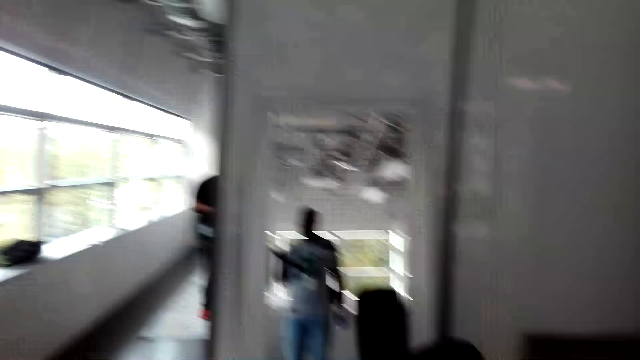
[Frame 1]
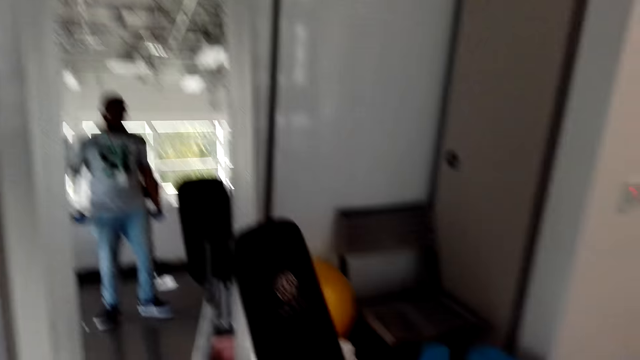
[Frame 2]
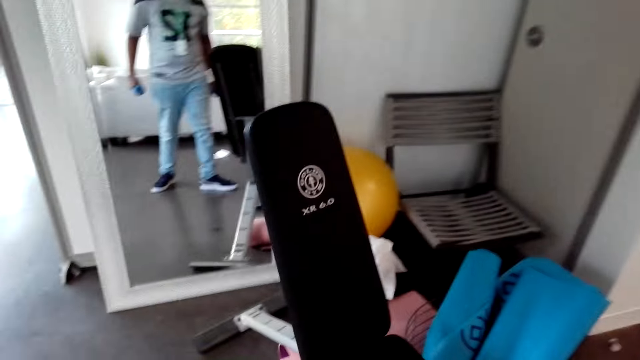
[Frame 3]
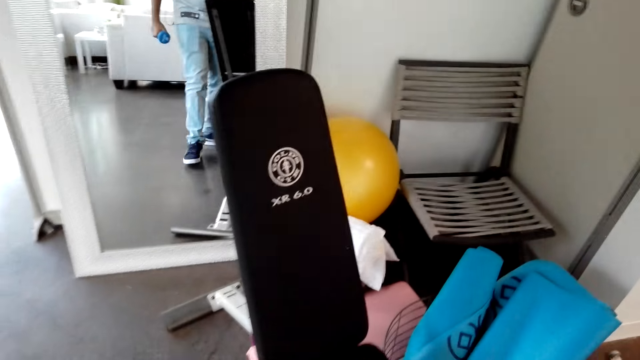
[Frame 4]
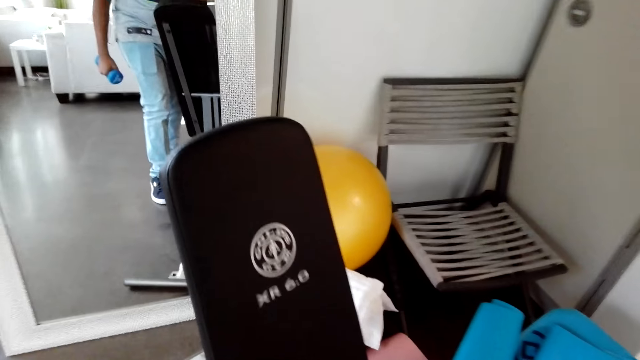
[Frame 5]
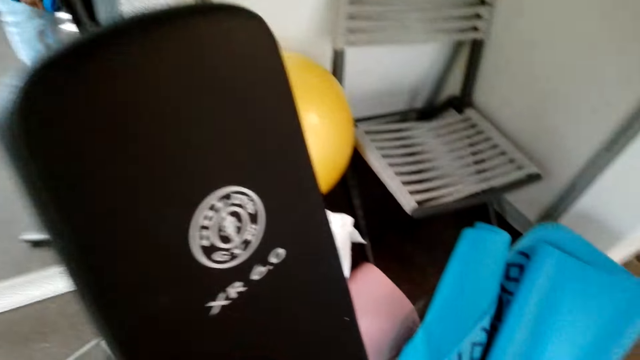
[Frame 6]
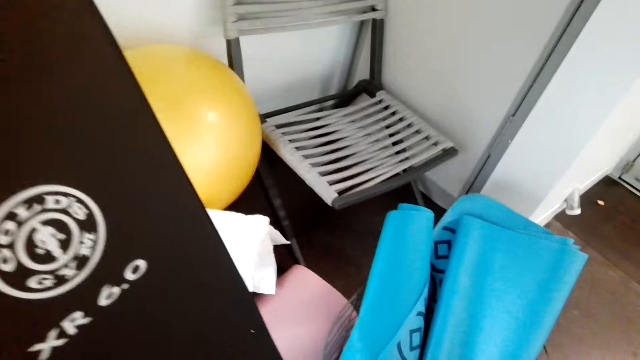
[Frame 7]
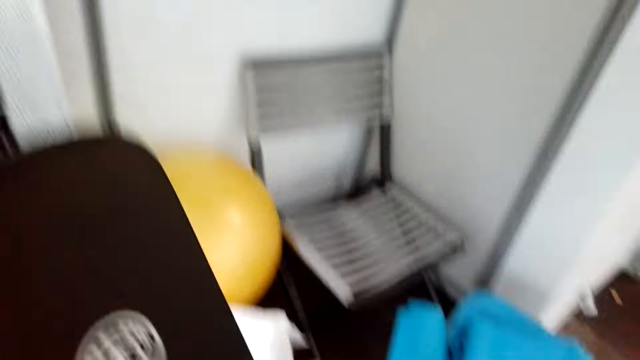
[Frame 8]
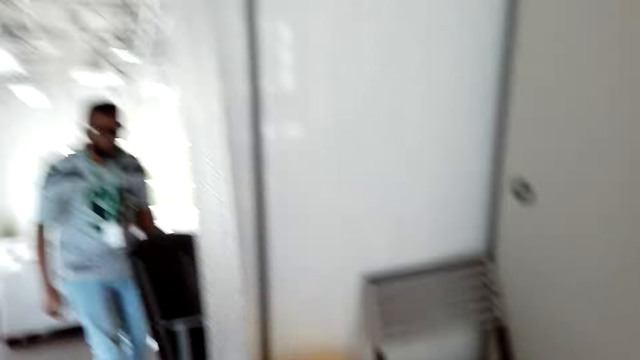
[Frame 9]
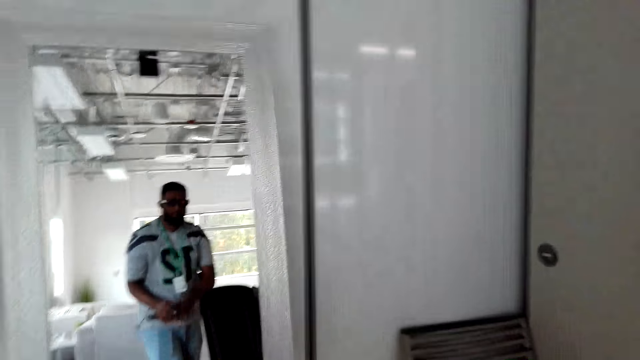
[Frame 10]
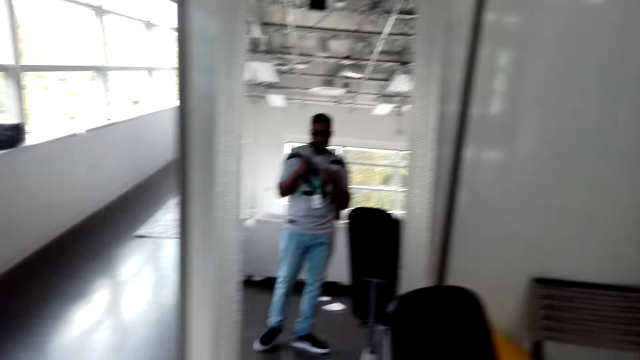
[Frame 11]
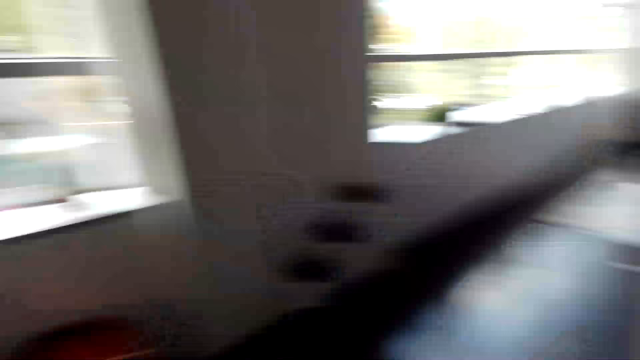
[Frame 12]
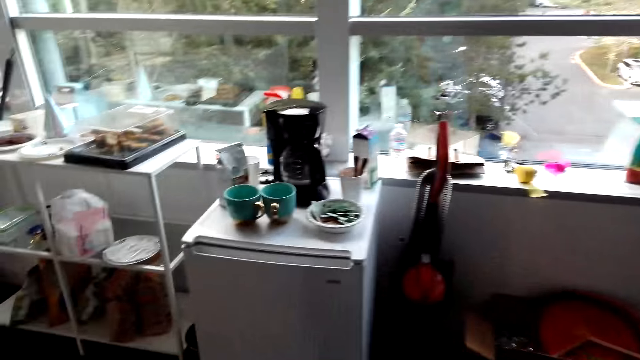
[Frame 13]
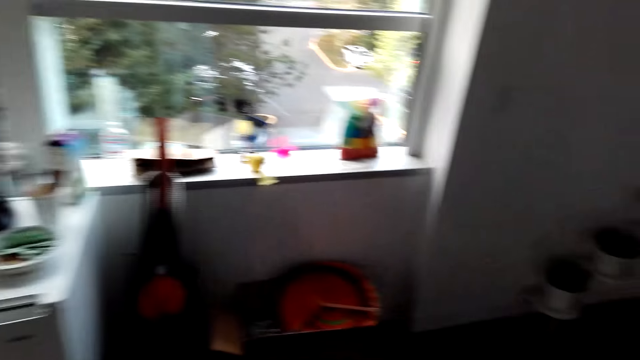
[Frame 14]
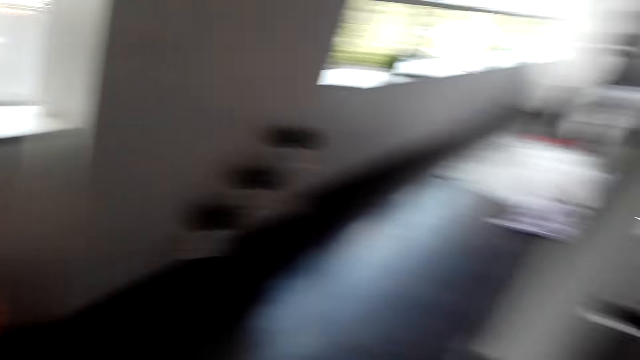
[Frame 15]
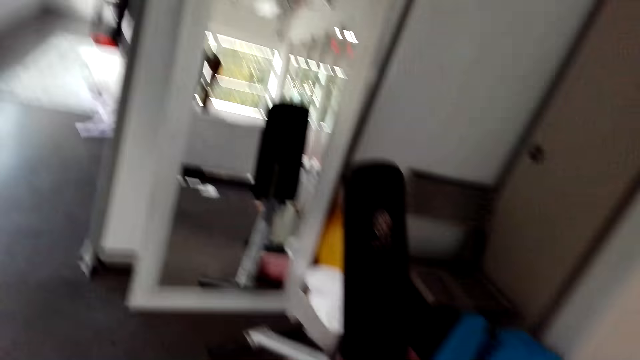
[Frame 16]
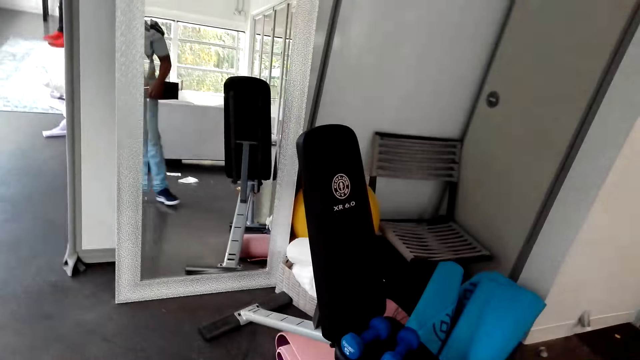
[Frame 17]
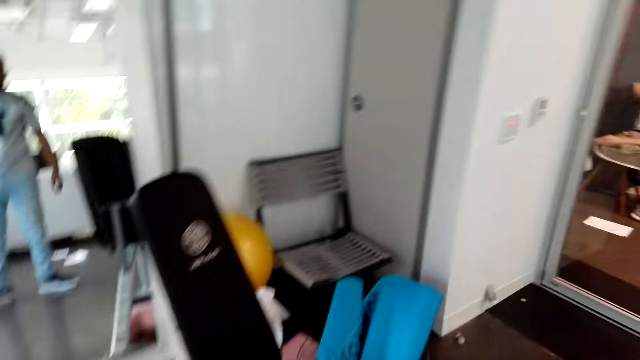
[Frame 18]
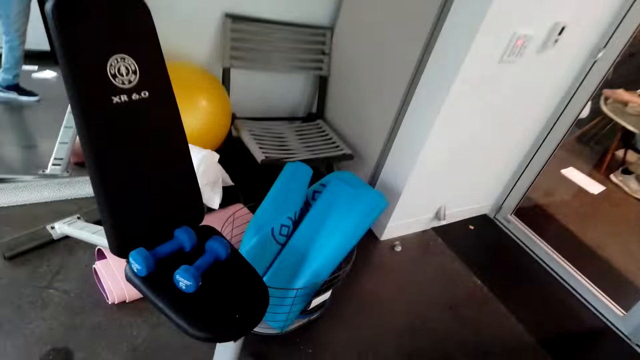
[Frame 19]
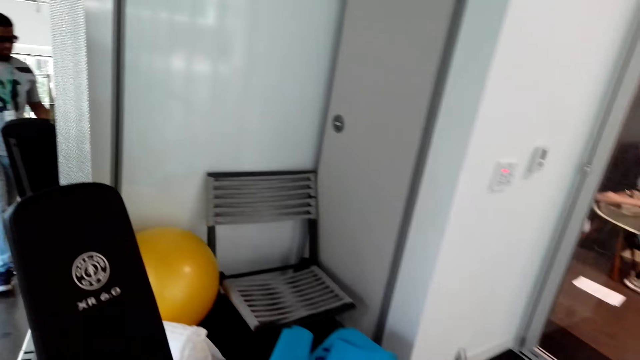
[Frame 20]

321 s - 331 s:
The camera wearer looks at something closely. They put blue dumbbells on the floor. They look around the house.

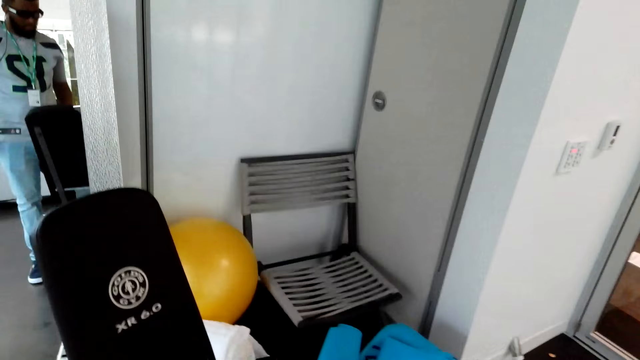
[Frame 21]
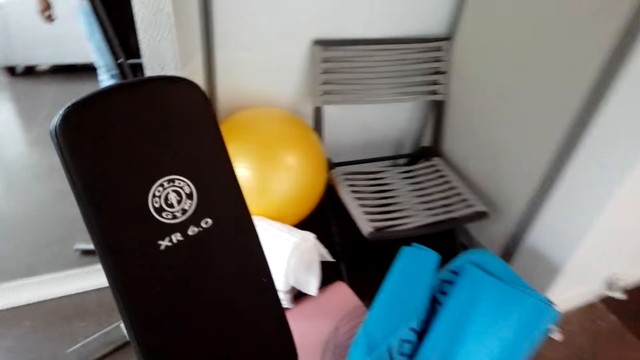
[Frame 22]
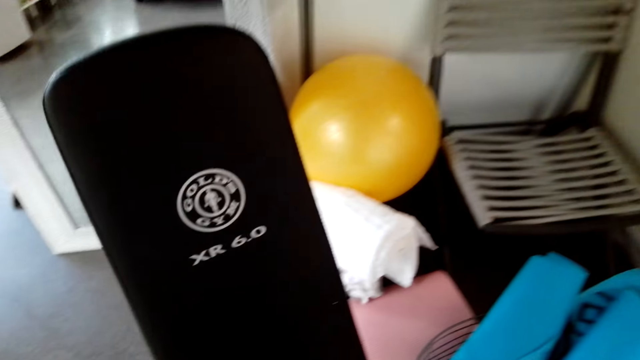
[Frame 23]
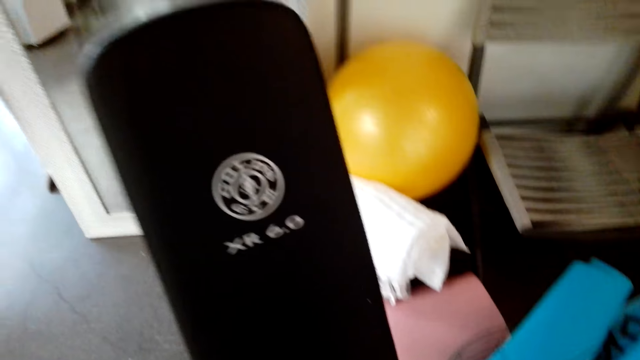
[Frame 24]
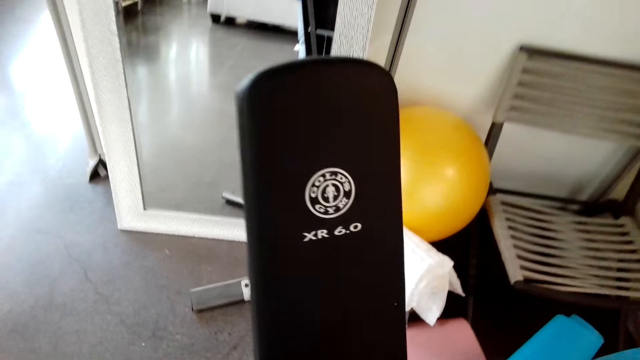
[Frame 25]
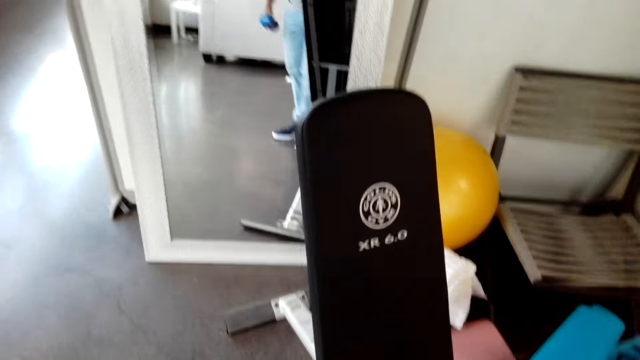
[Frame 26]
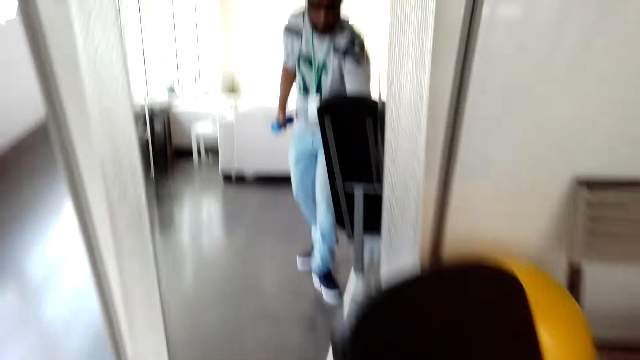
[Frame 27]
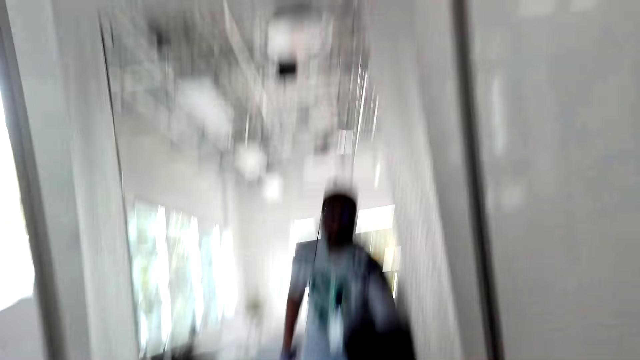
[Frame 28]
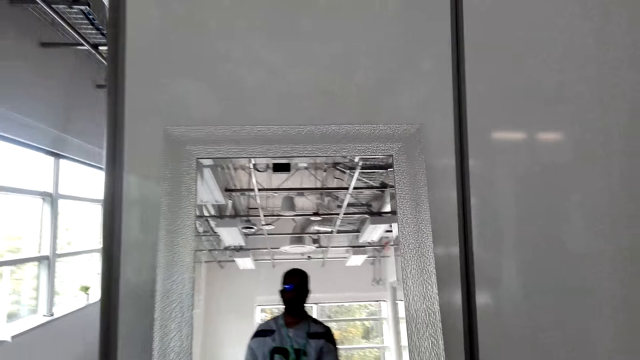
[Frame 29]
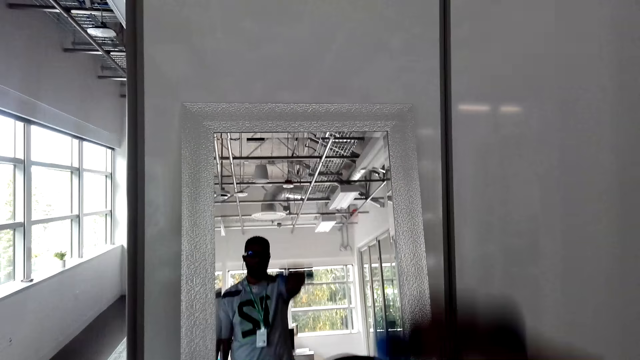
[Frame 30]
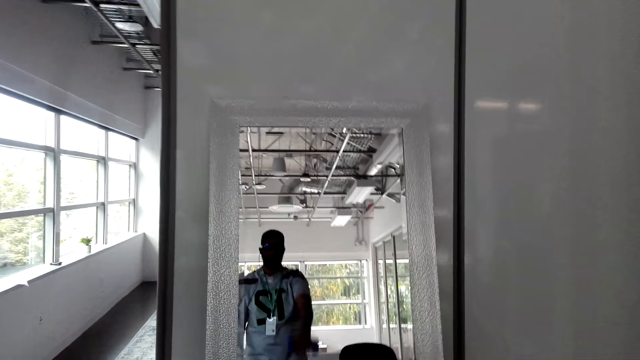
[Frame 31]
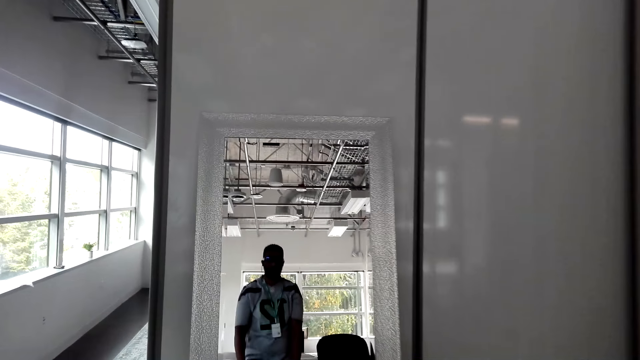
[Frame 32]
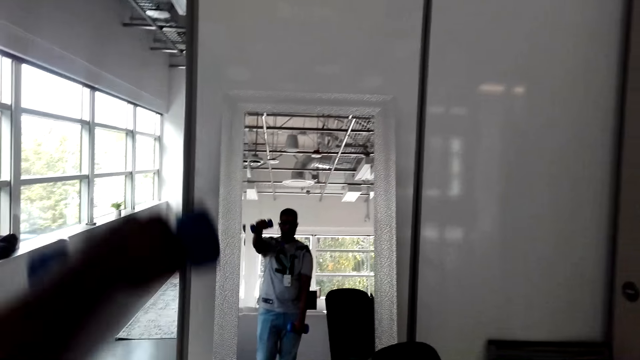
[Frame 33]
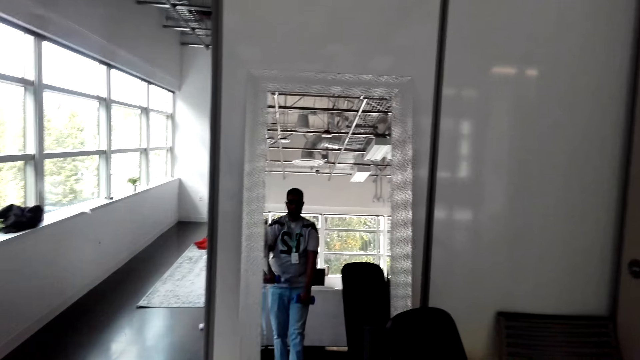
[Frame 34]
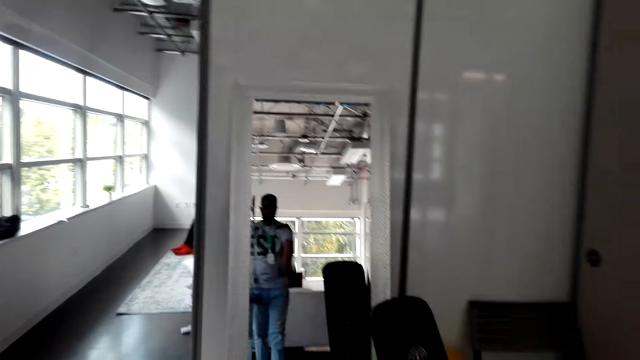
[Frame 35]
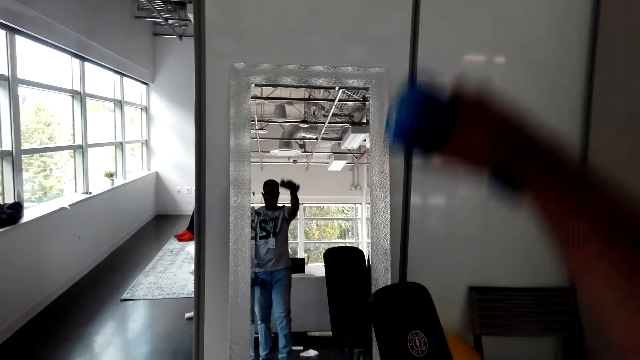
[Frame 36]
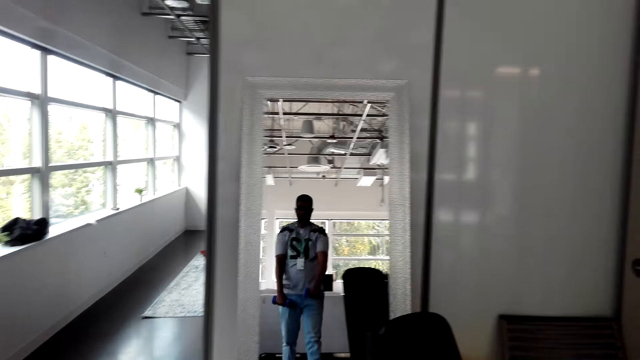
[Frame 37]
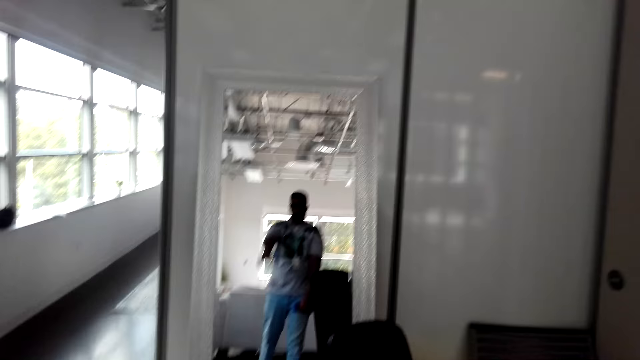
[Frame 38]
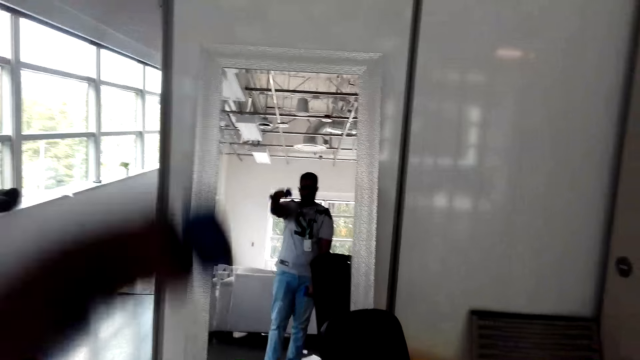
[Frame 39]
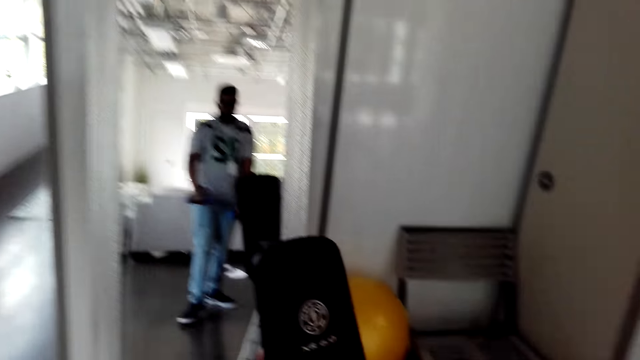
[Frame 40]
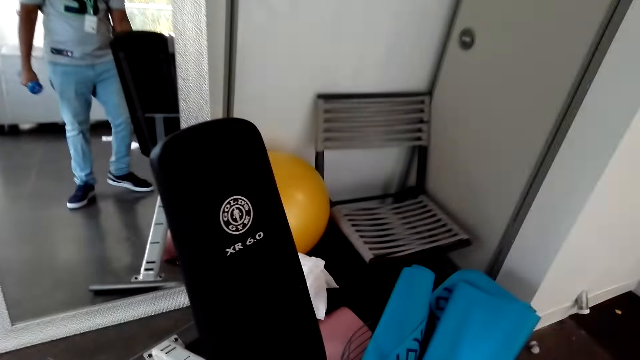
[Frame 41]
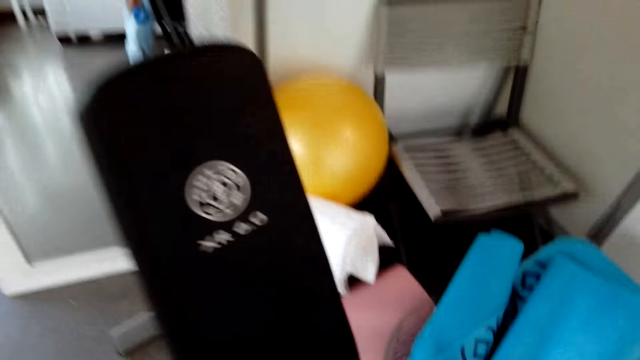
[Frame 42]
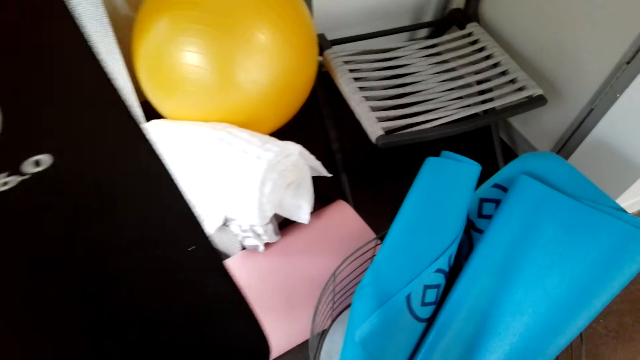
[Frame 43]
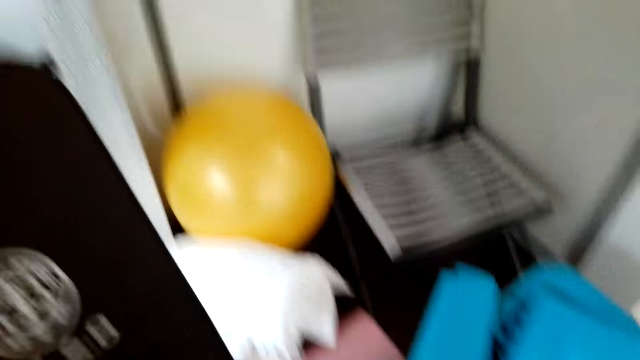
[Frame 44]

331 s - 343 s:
The camera wearer holds blue dumbbells in his hand. He lifts the blue dumbbells.
